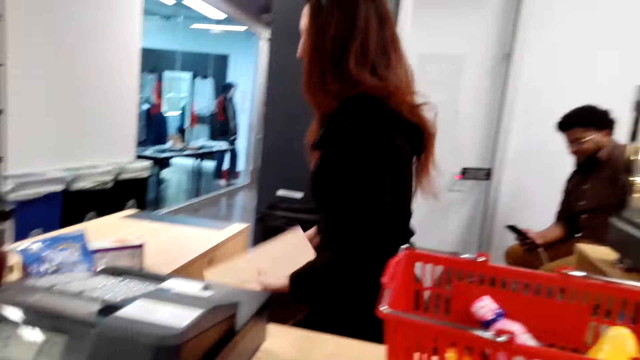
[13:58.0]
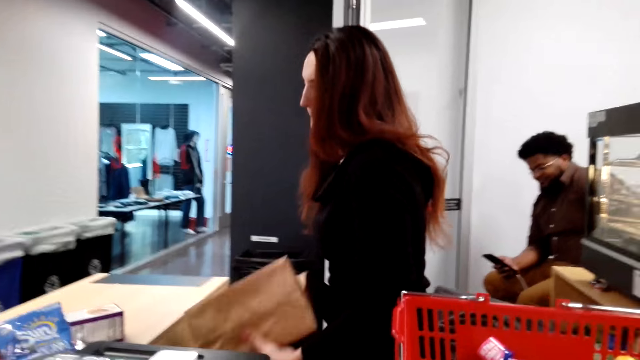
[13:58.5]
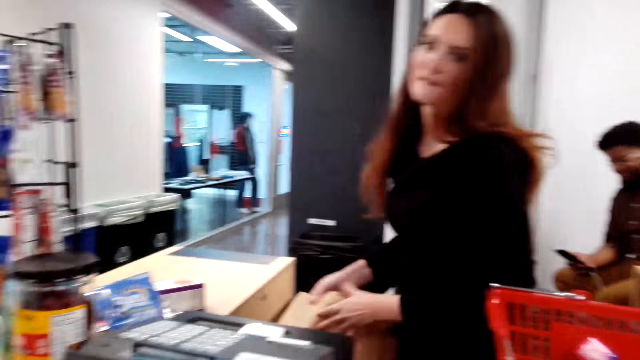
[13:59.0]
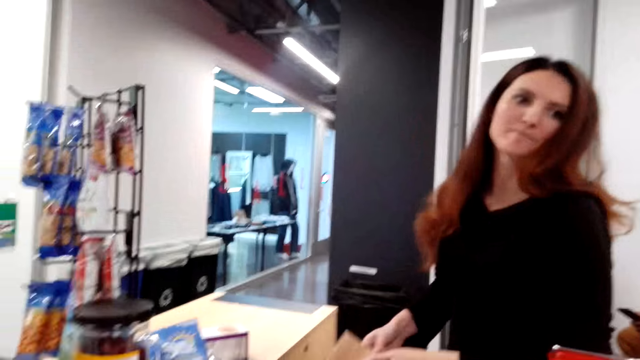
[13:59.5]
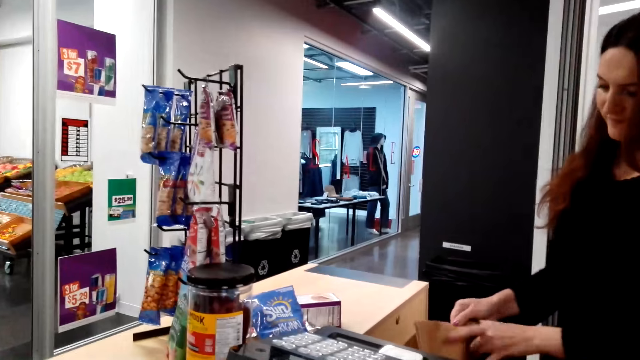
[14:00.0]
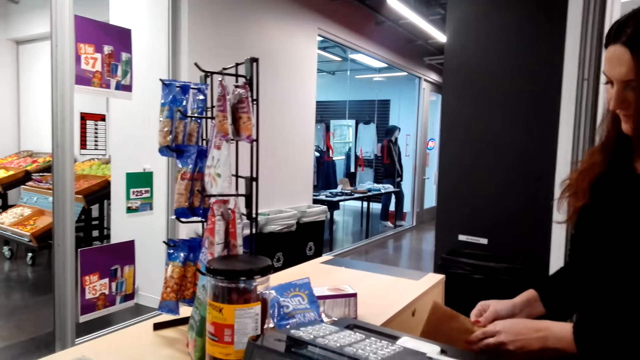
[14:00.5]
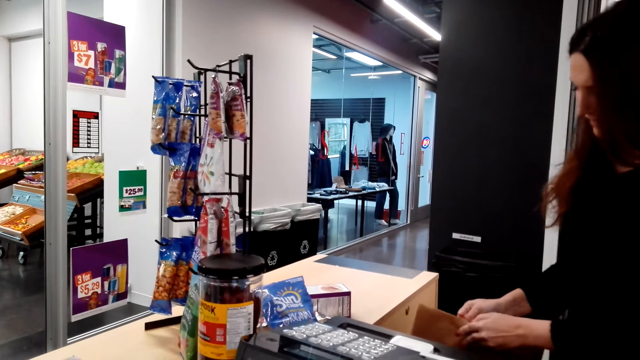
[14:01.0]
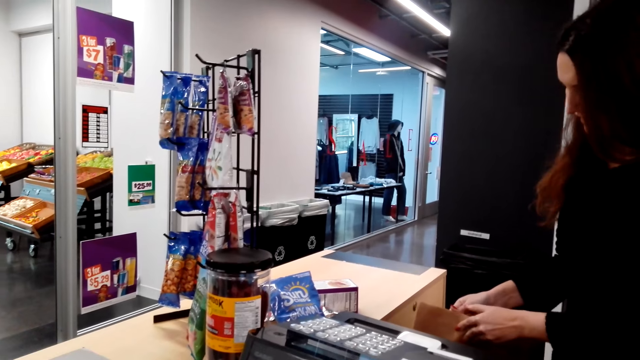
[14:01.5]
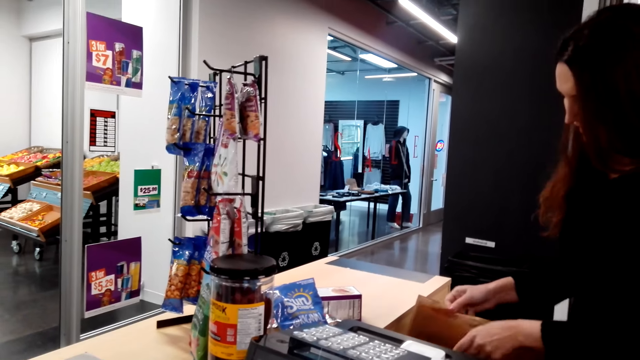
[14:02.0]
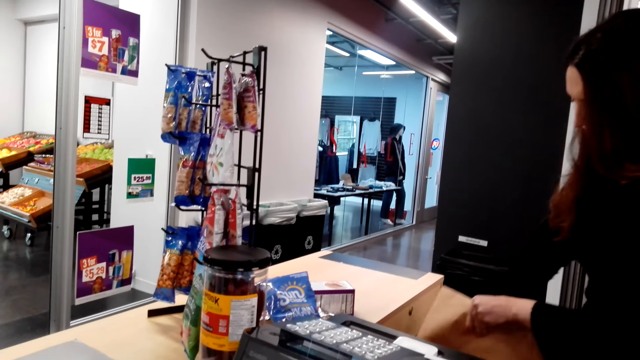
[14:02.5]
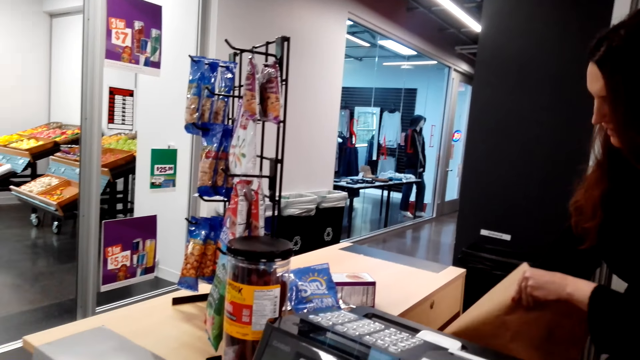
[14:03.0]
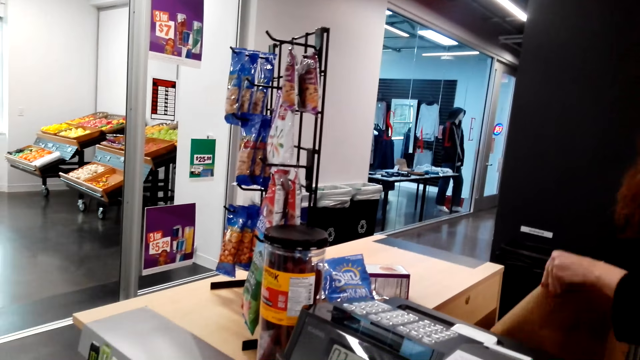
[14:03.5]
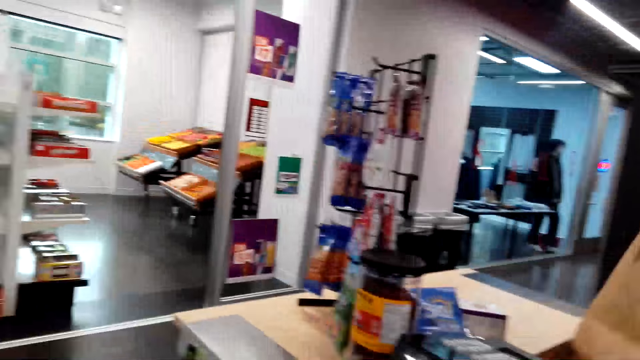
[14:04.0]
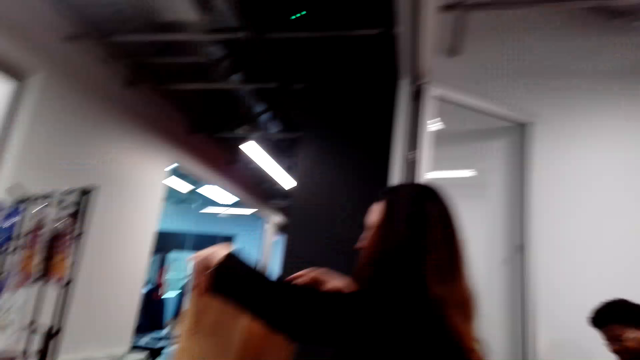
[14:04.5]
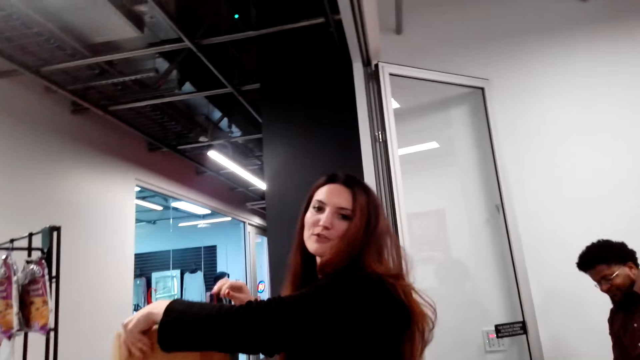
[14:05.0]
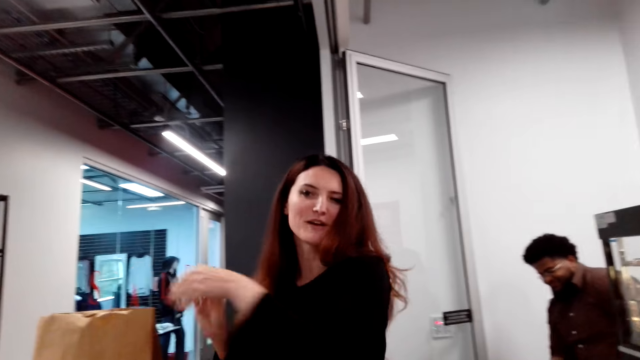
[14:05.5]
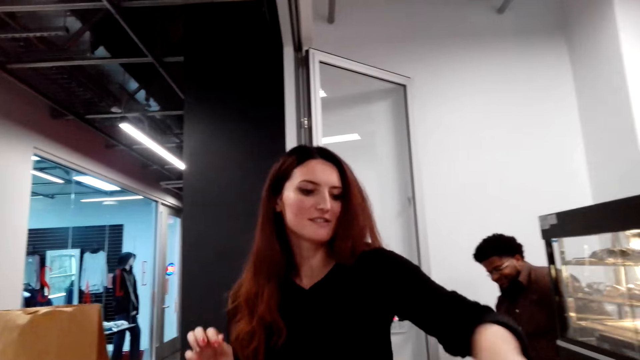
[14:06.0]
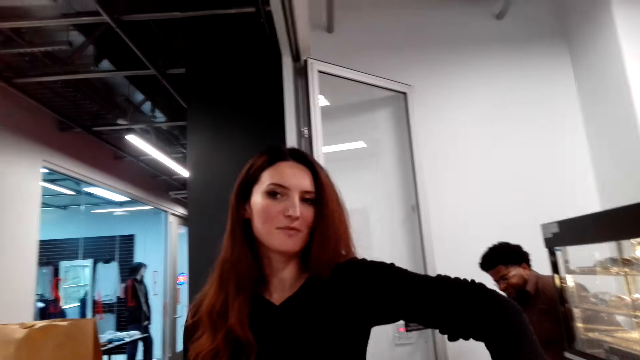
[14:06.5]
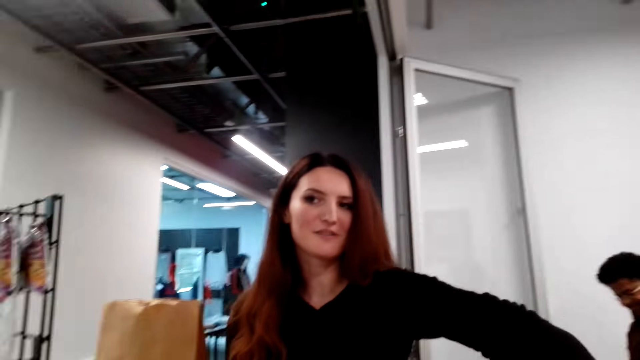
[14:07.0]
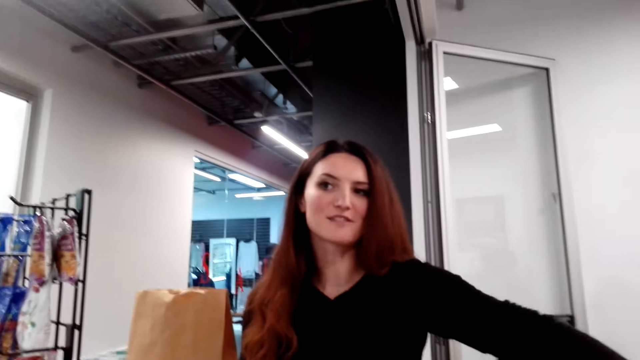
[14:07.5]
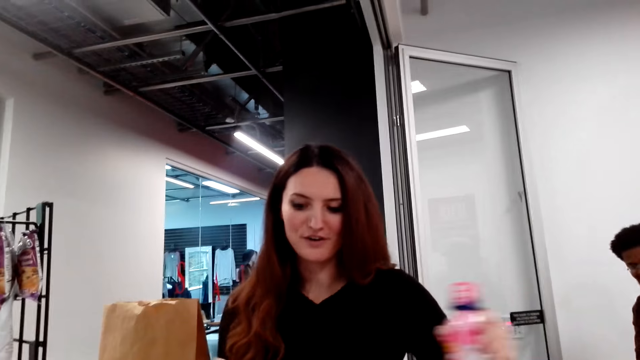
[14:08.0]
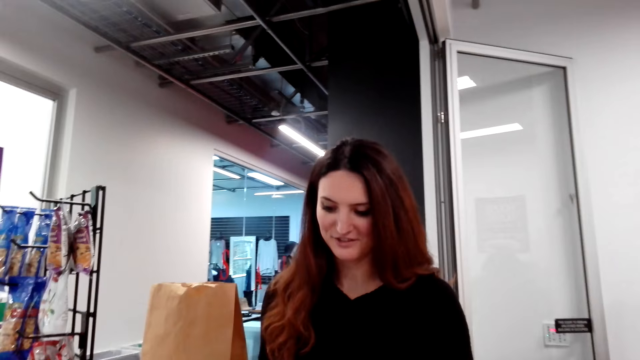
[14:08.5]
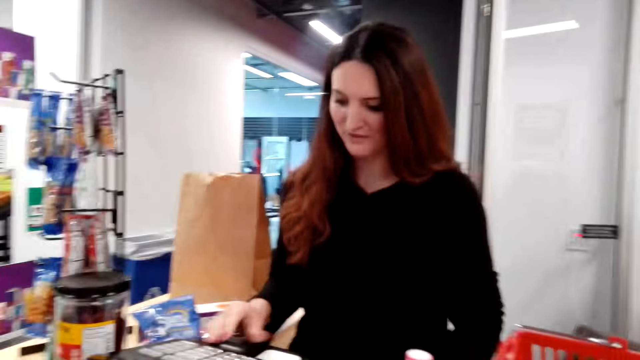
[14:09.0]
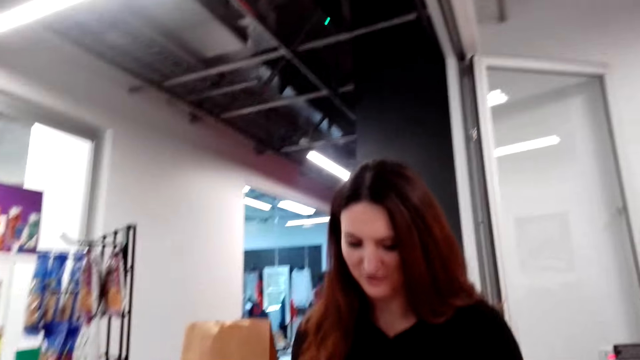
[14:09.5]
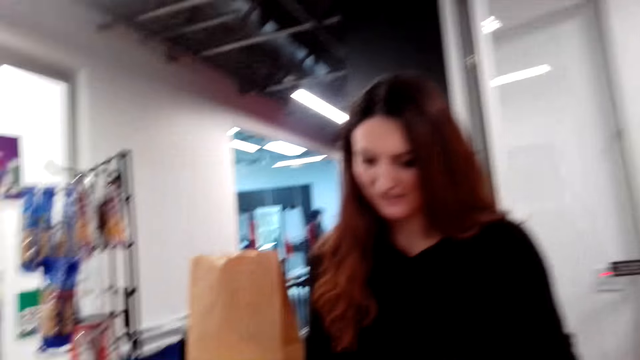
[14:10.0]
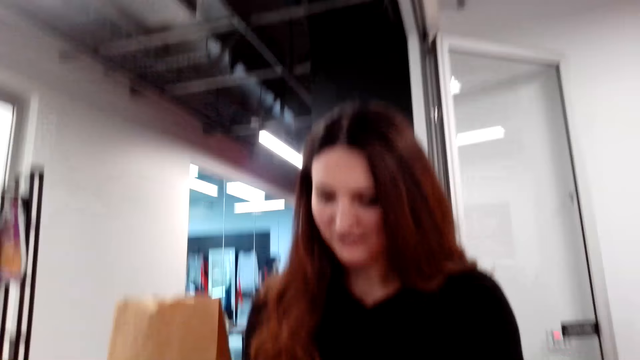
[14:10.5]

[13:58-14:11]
A cashier picks up a packaging bag. The cashier opens up the packaging bag. The cashier puts a brown paper bag on the counter table. The cashier picks up something from the basket.

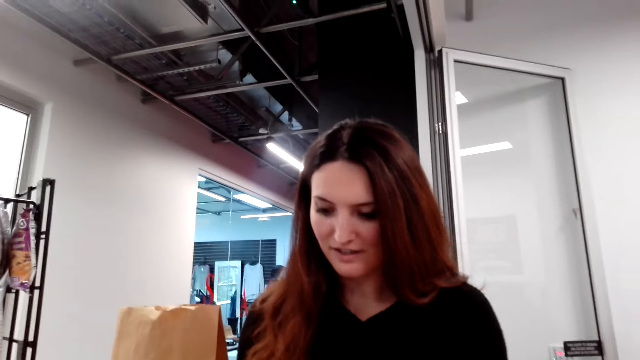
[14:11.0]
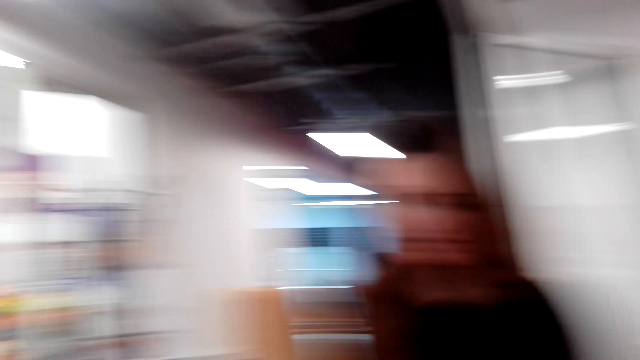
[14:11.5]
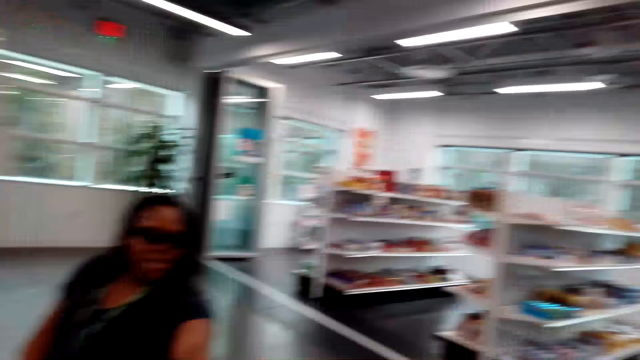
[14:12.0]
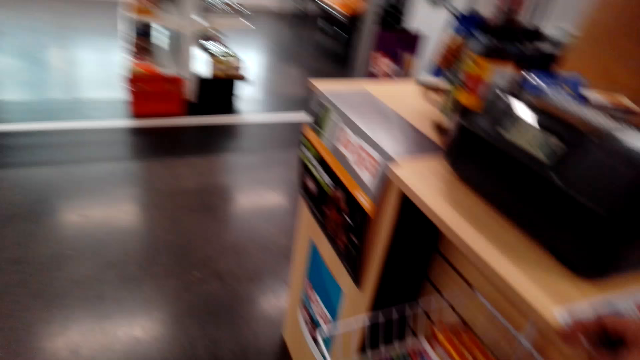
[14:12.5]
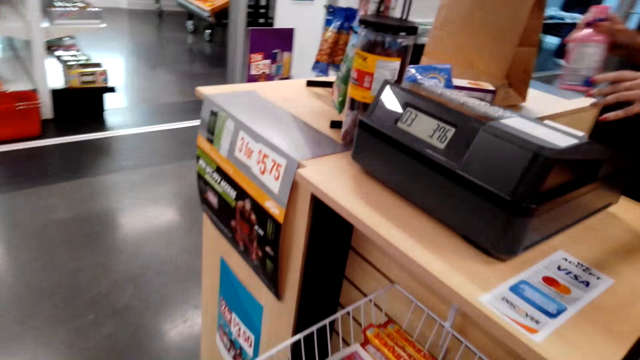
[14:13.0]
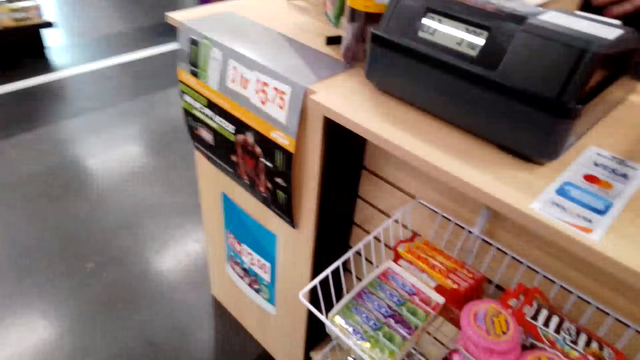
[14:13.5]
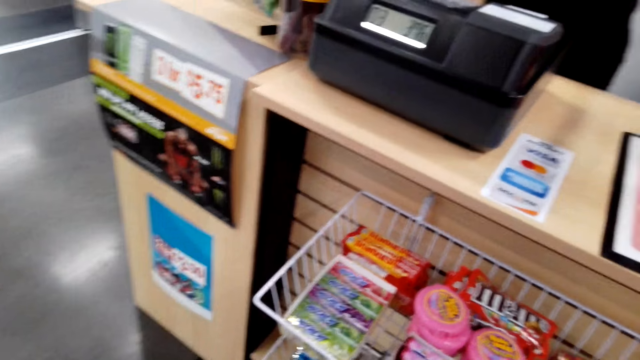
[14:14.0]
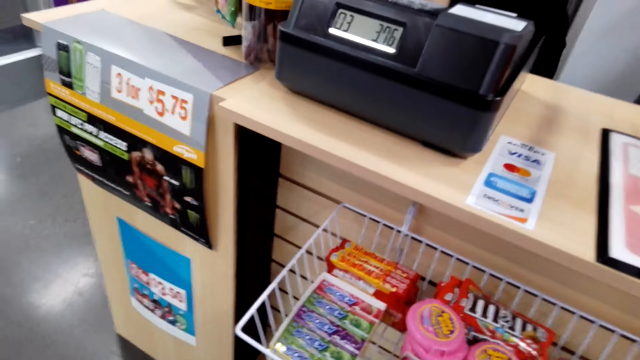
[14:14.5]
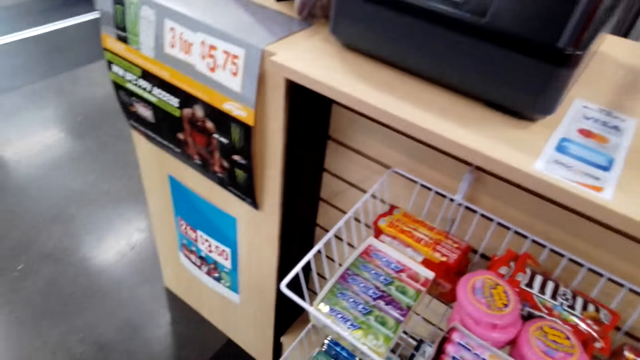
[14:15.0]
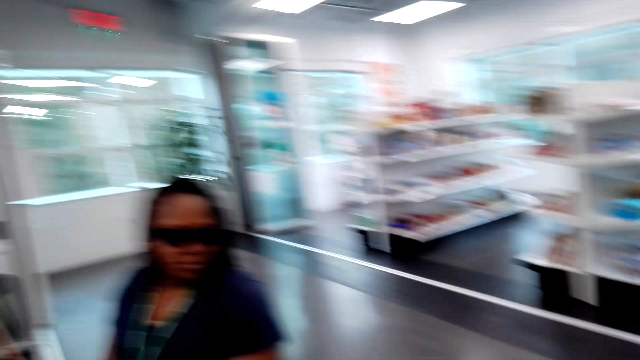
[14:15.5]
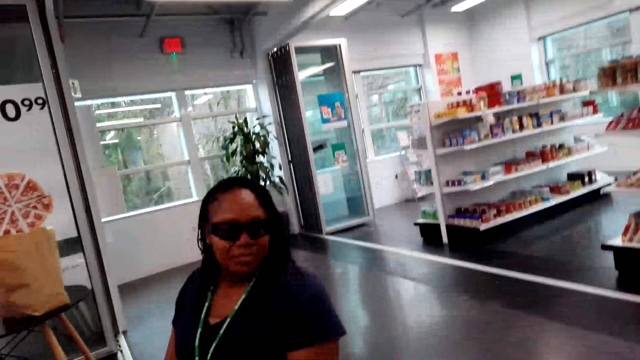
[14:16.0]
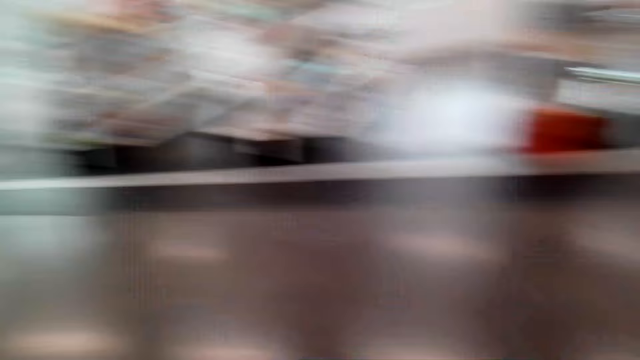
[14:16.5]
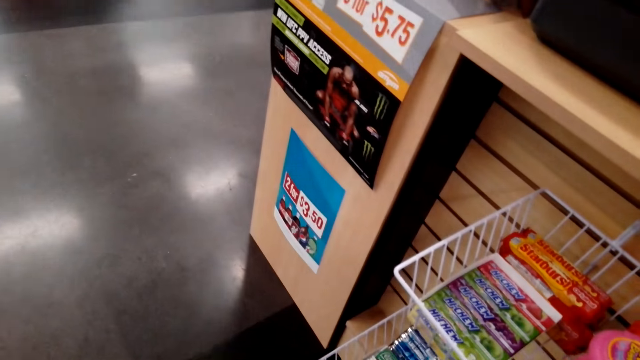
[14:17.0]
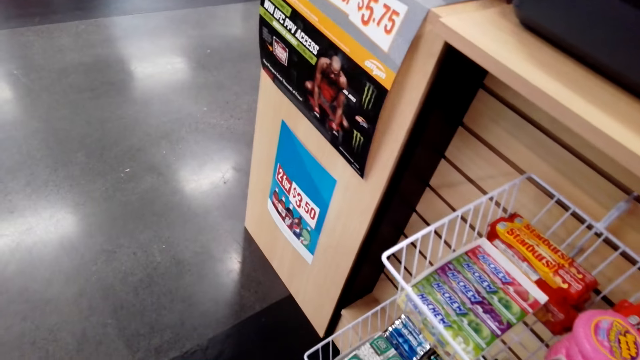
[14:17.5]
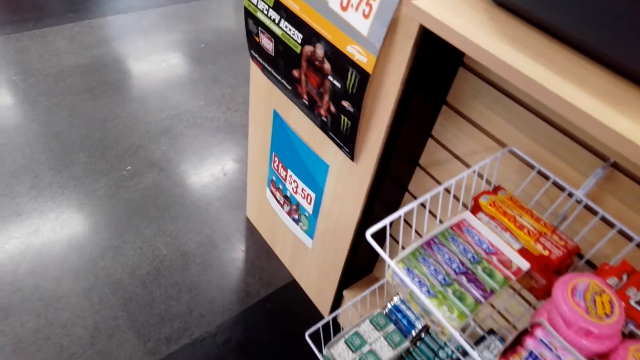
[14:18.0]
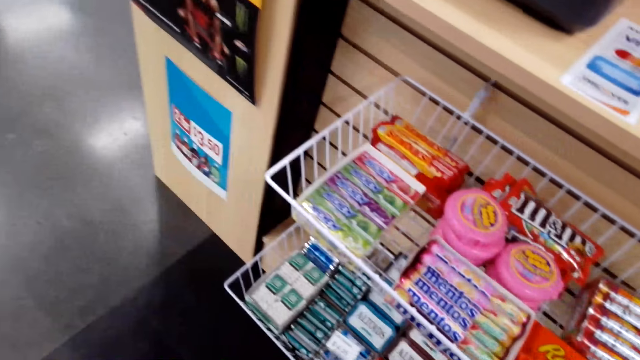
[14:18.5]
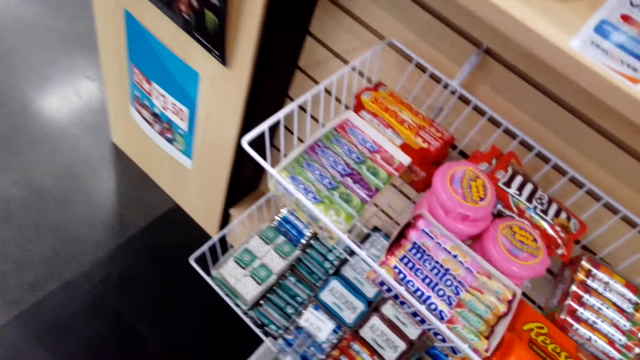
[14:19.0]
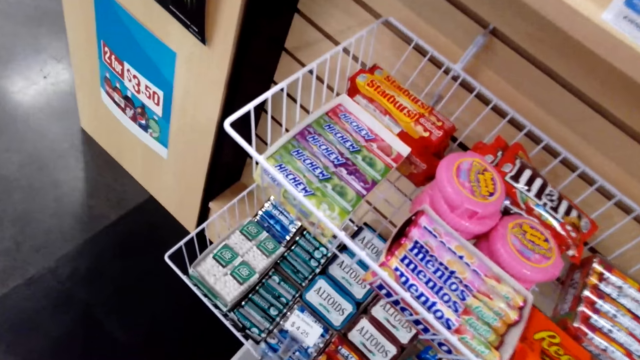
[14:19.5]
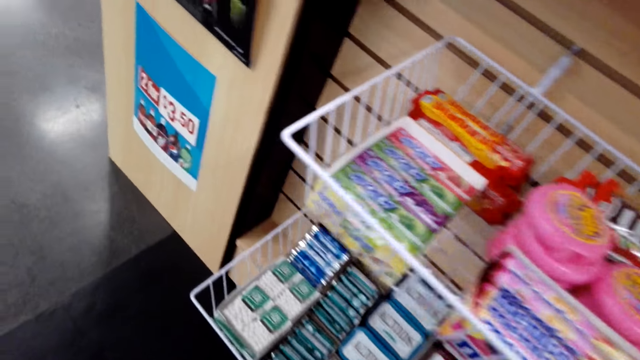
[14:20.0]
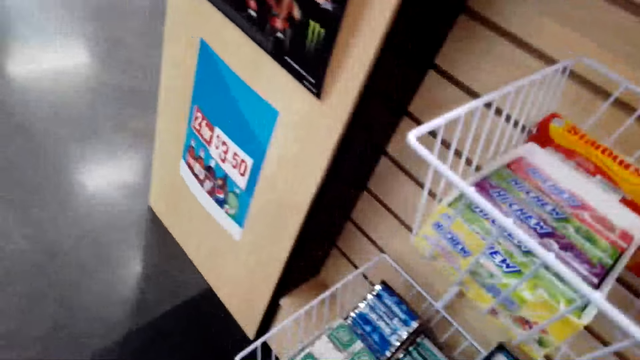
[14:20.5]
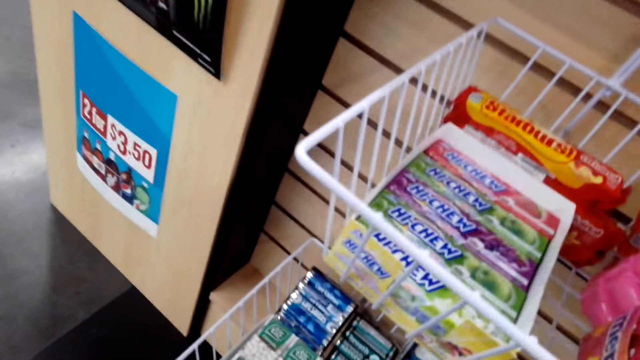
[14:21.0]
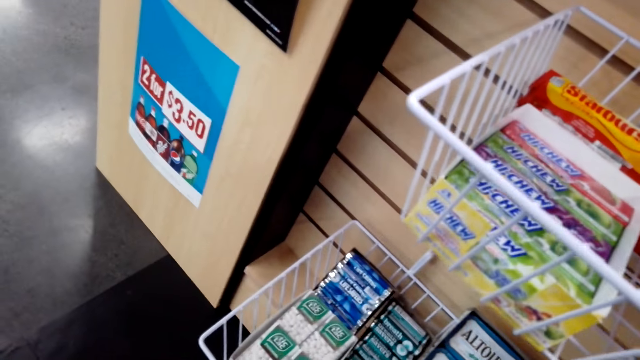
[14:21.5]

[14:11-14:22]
A woman enters details in the cash register system. The camera wearer looks around. They talk with the woman.
